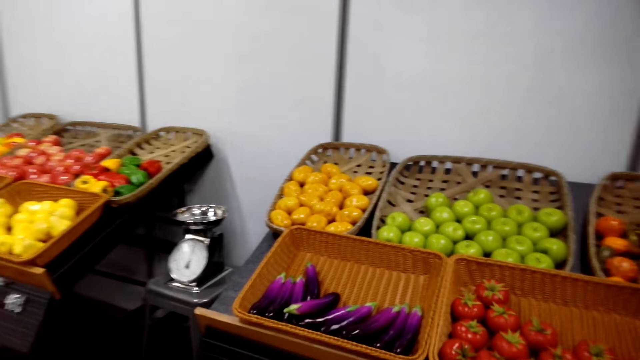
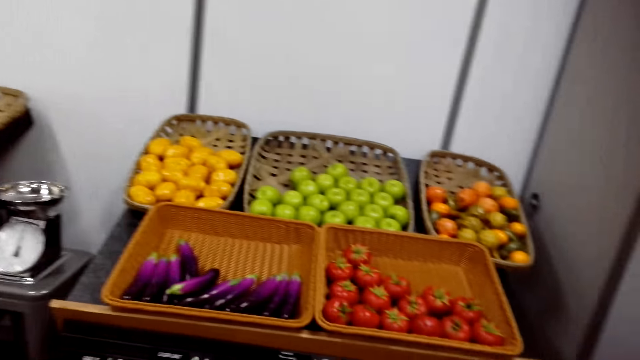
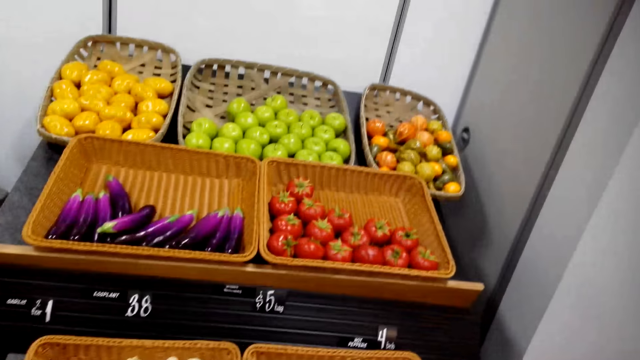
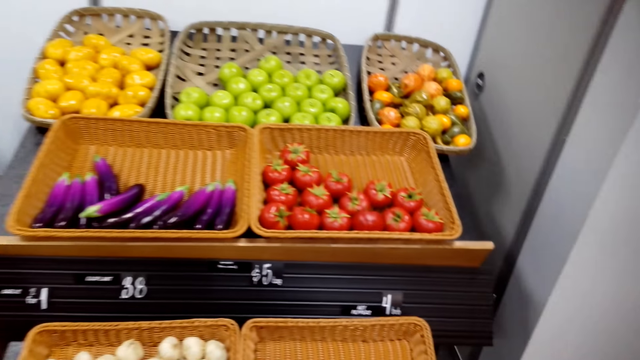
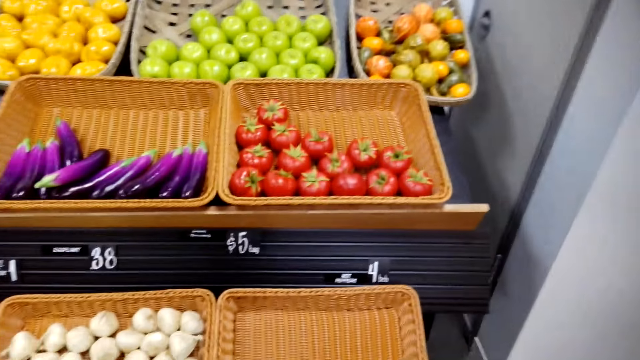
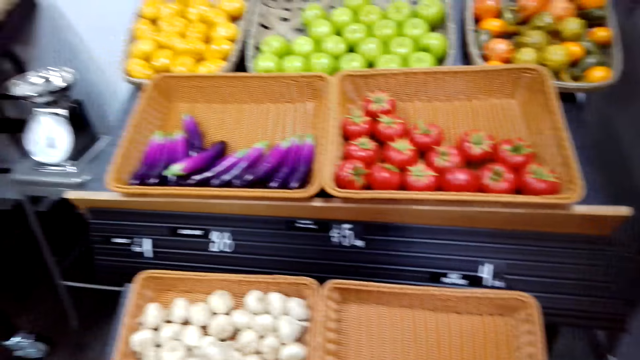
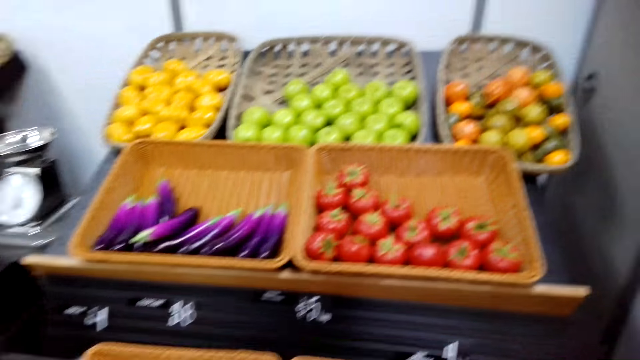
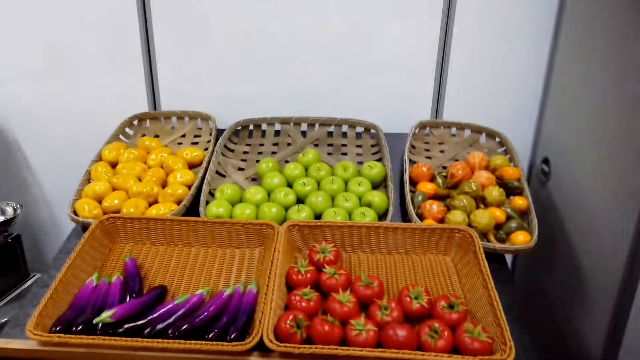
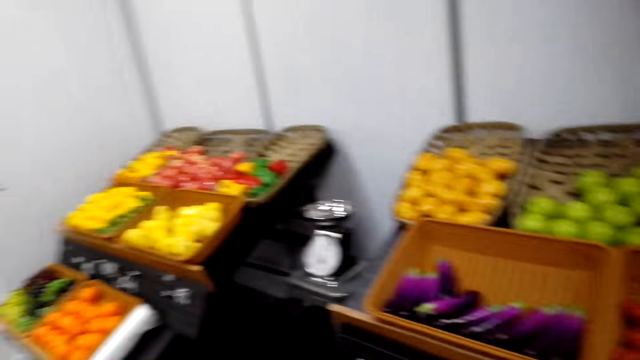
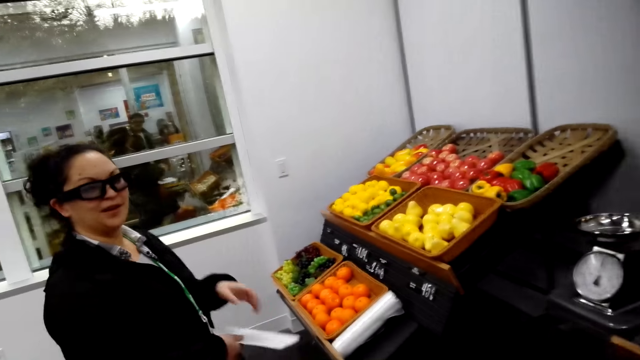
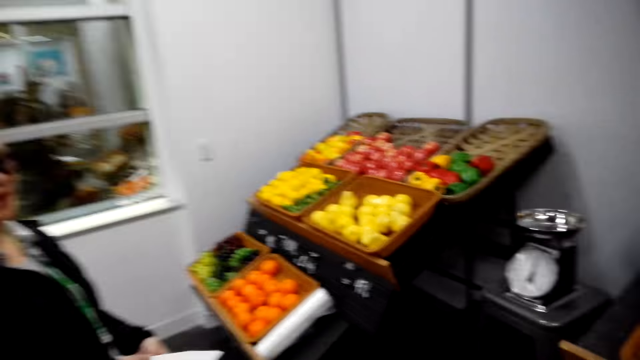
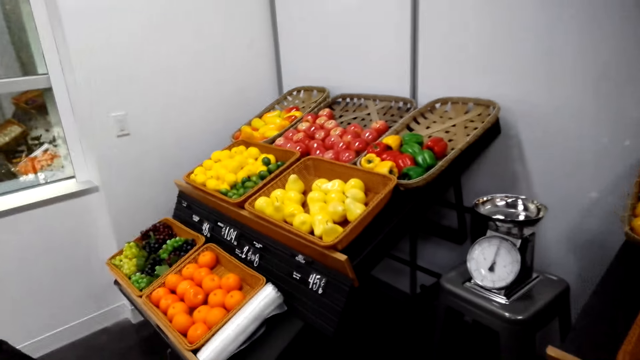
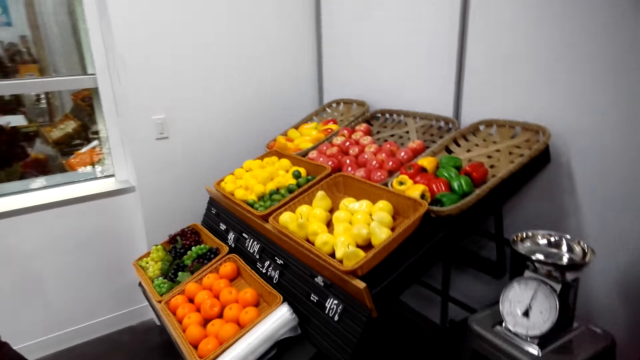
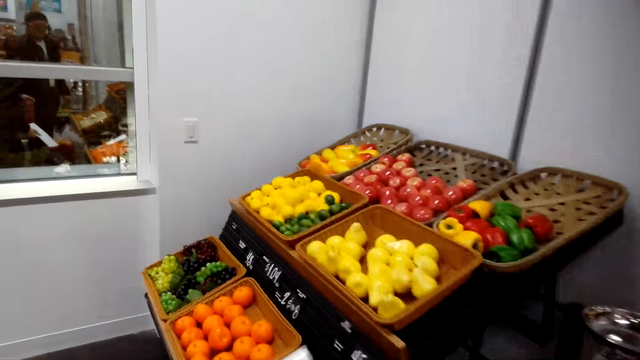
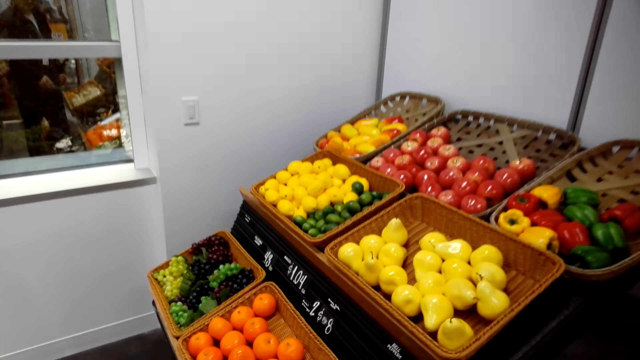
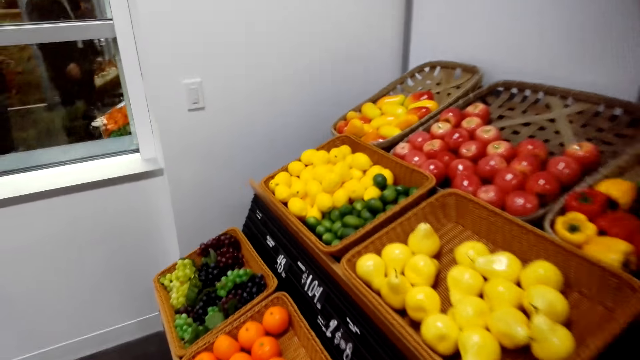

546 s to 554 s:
The camera wearer looks around.

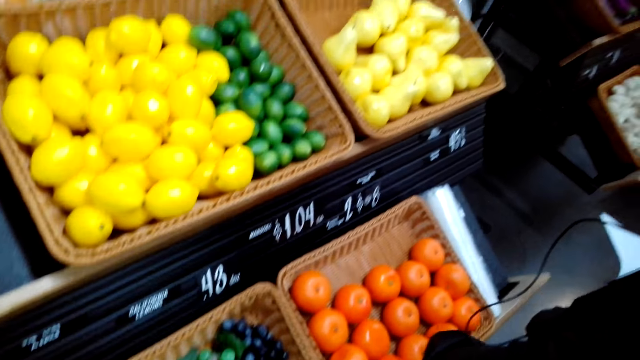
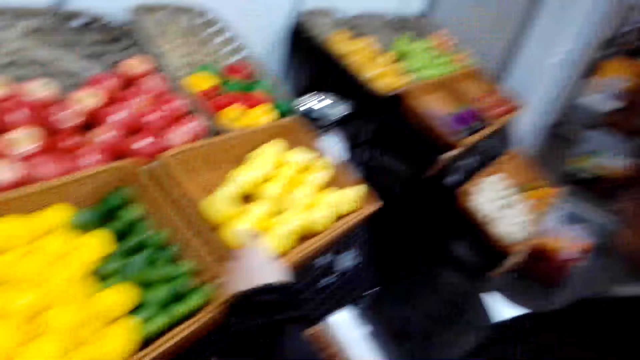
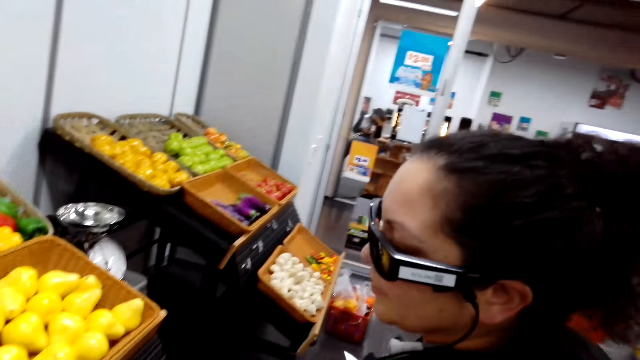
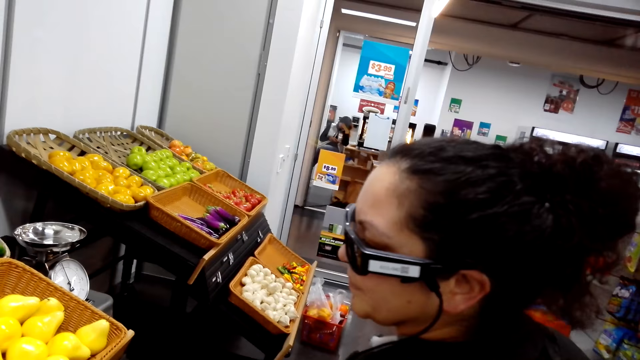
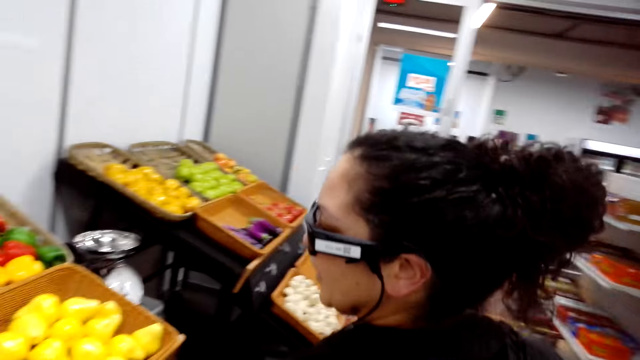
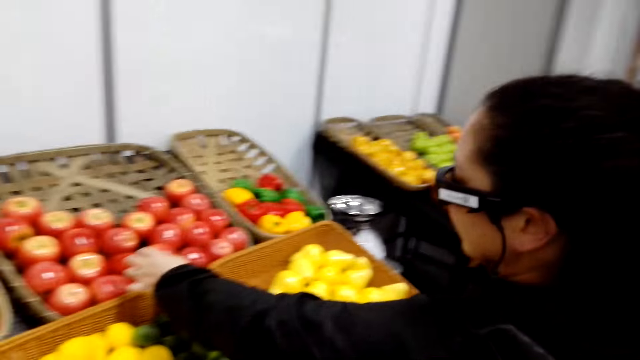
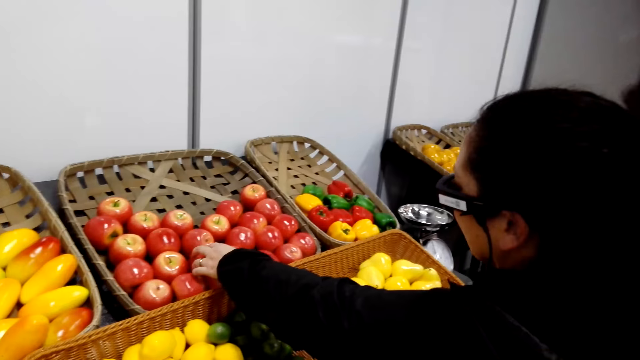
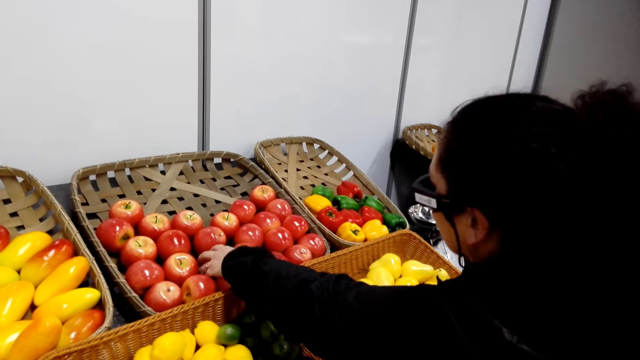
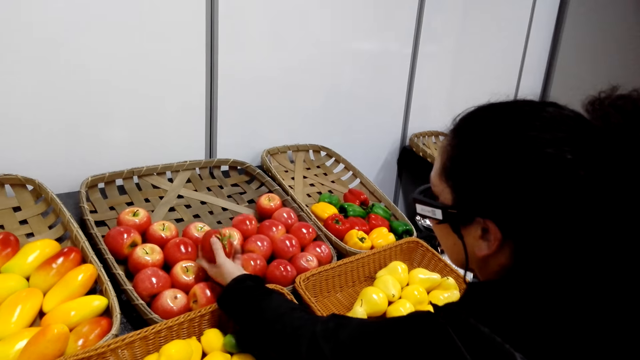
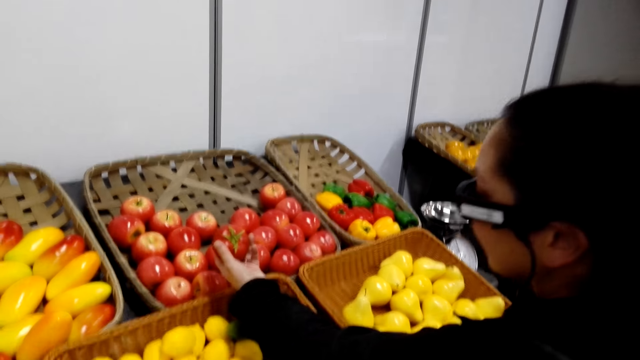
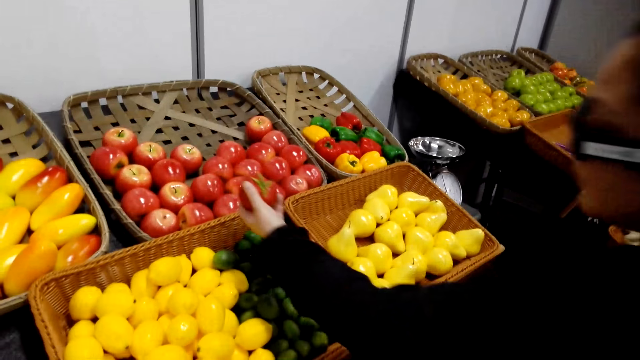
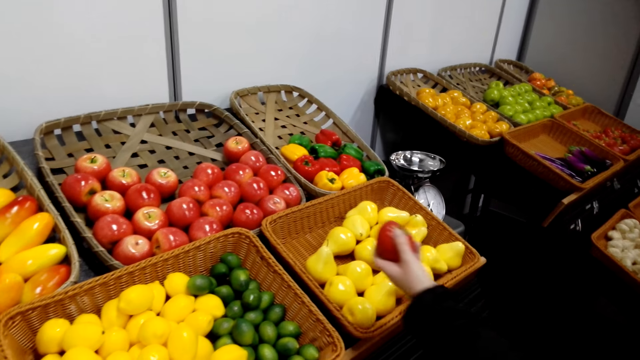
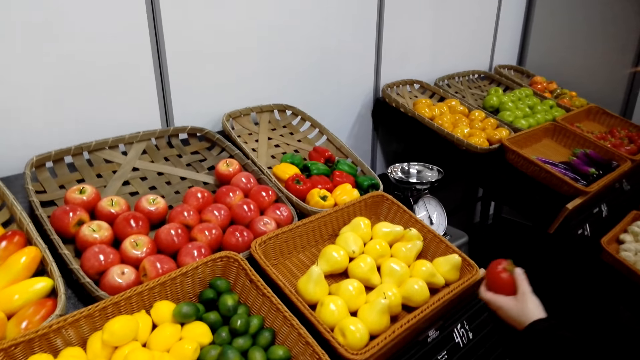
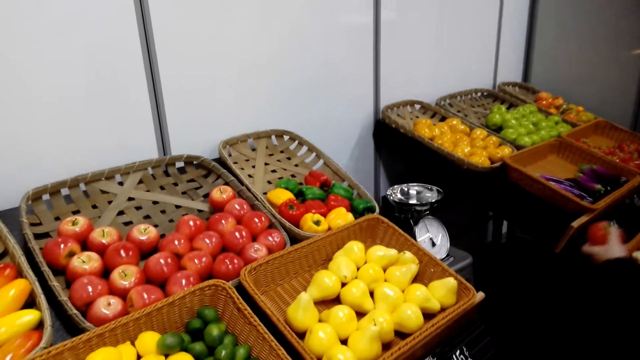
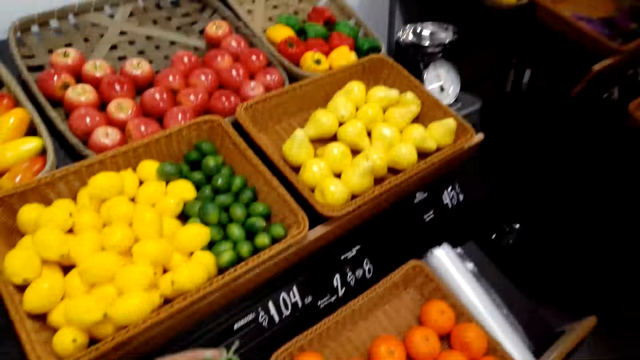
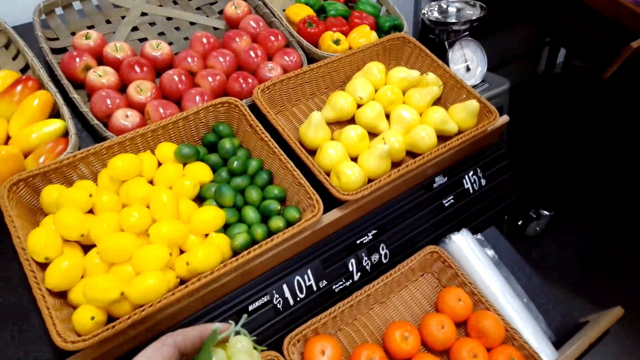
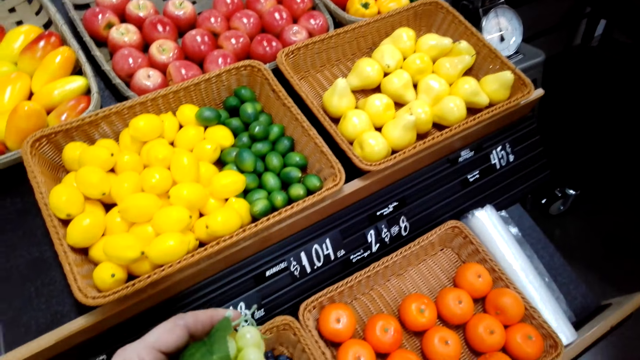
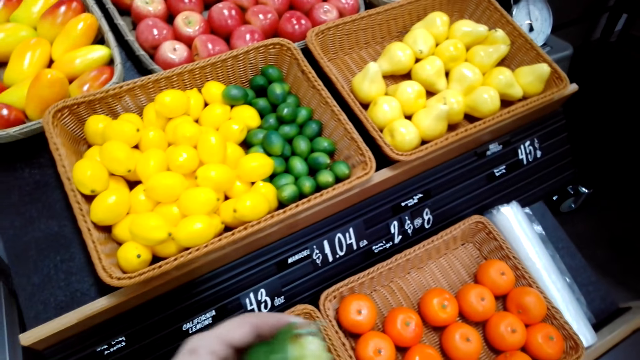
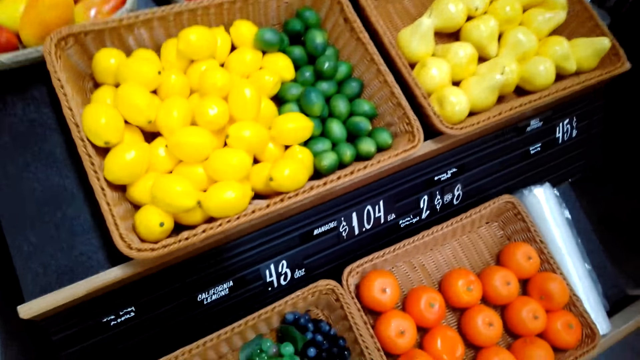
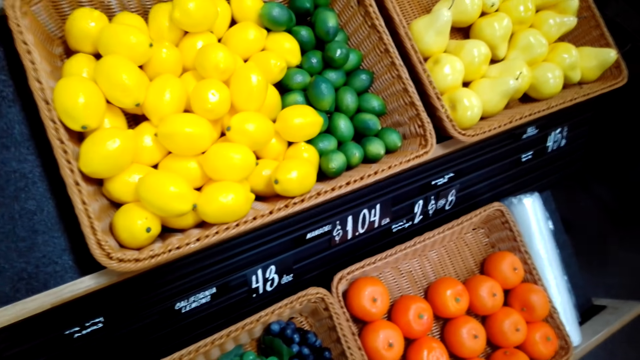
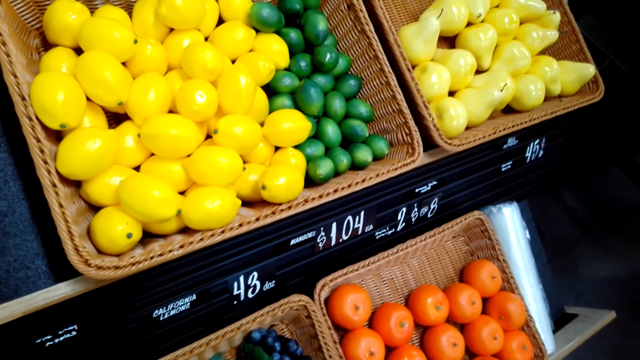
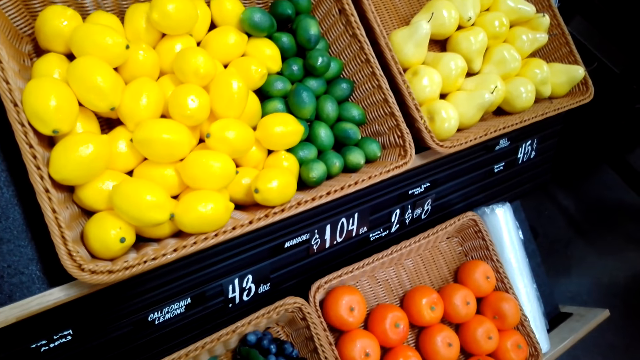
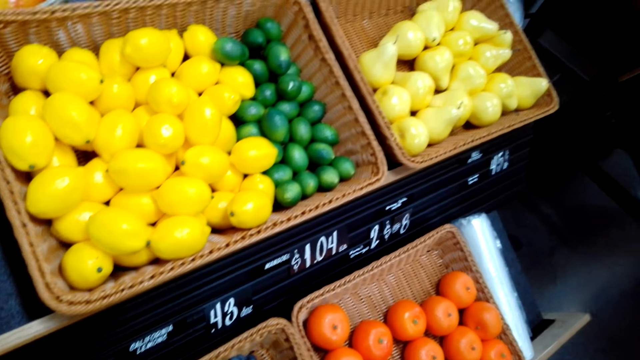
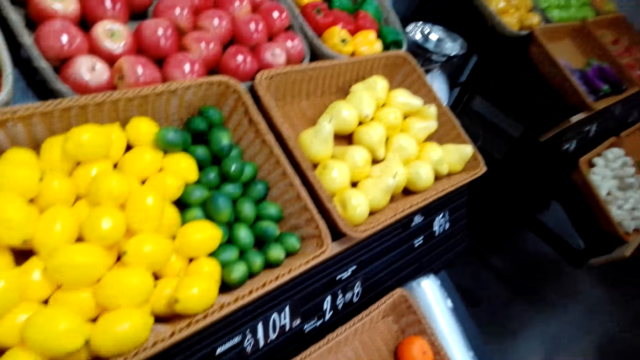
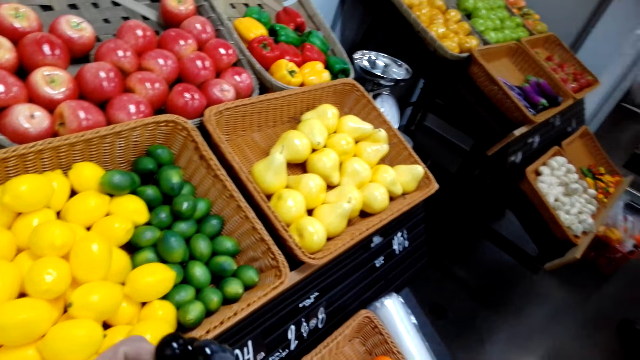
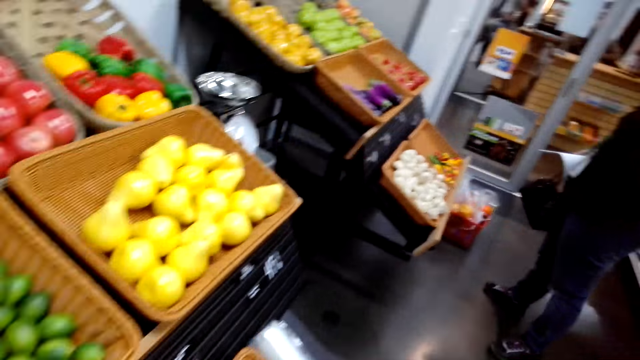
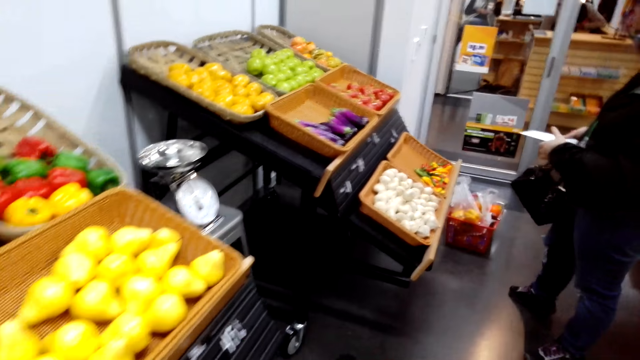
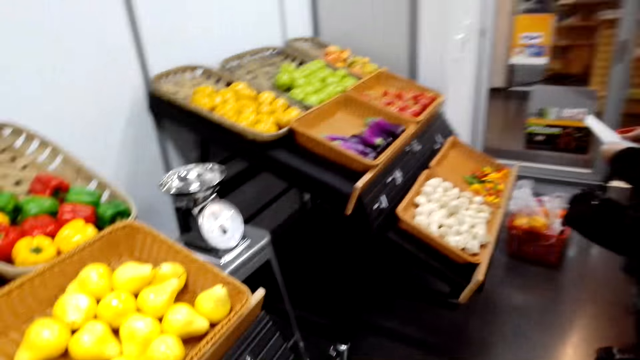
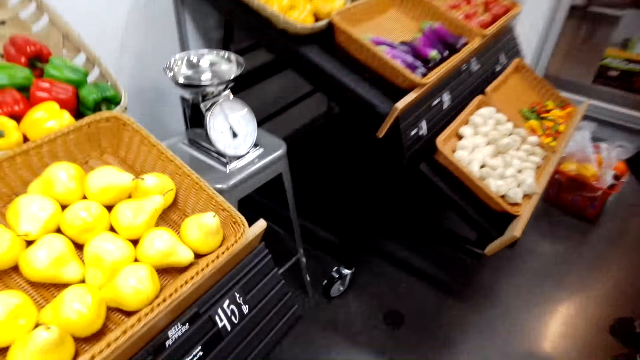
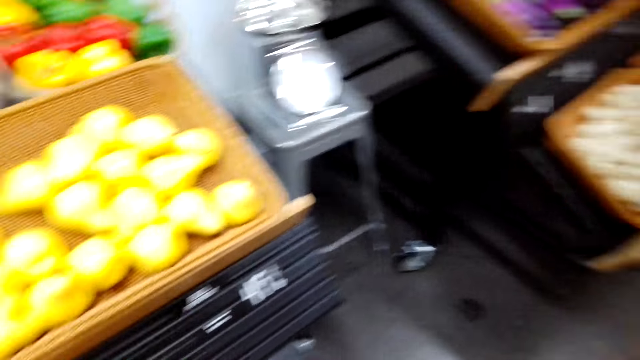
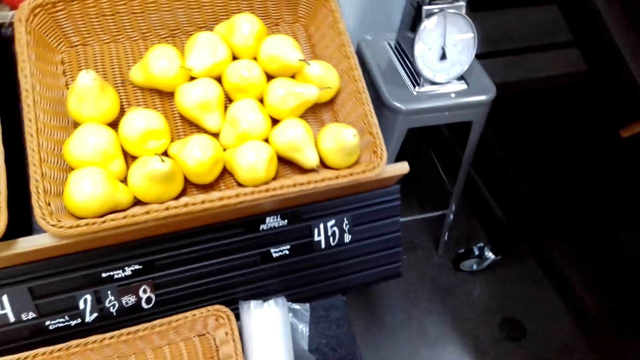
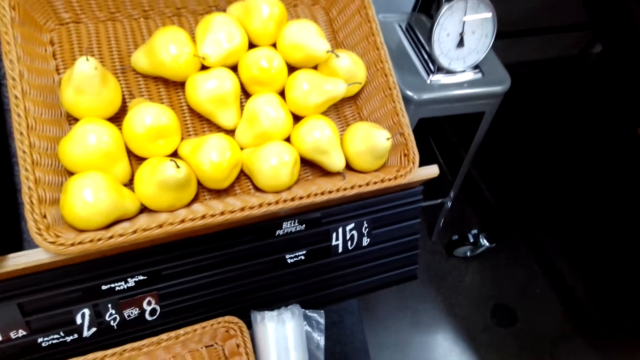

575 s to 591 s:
A woman stretches her hand. The camera wearer looks around. The woman picks an apple. The woman walks around. The camera wearer holds something. They look around. They walk around.
